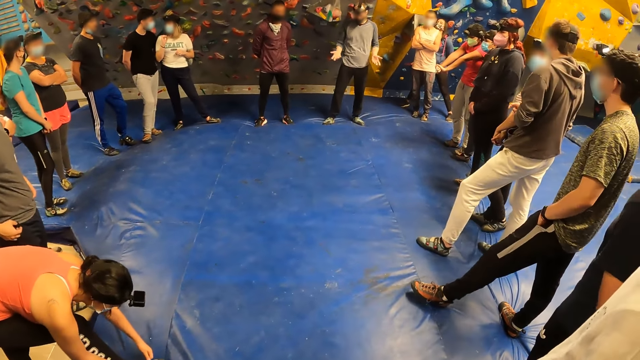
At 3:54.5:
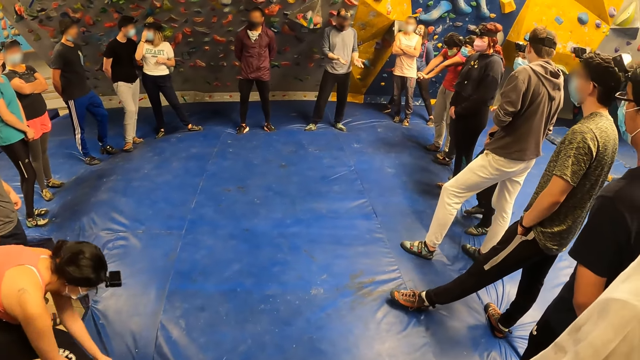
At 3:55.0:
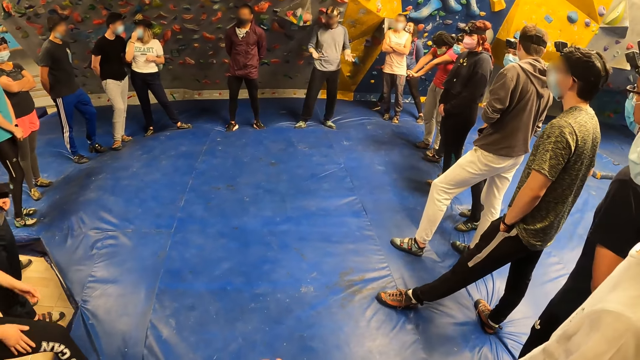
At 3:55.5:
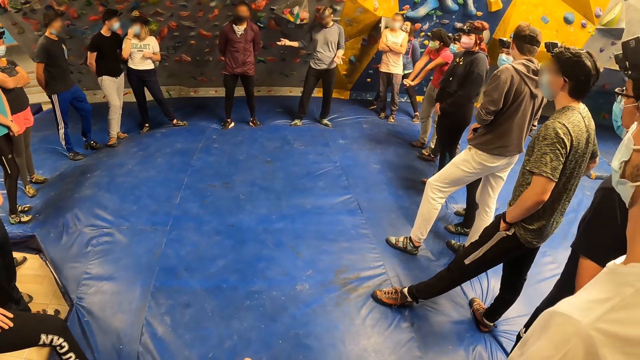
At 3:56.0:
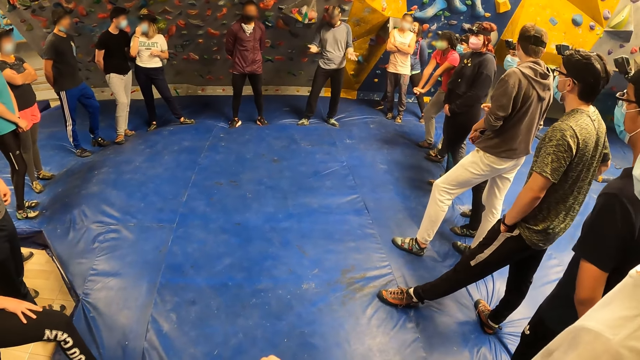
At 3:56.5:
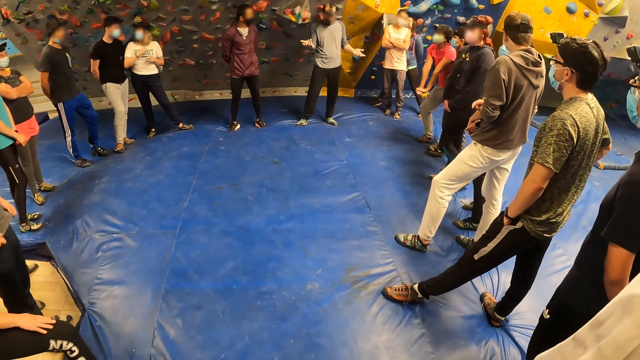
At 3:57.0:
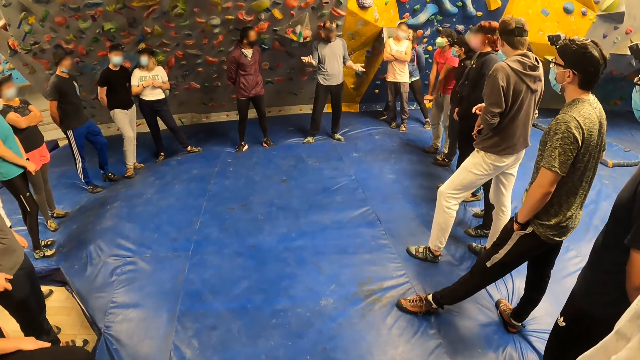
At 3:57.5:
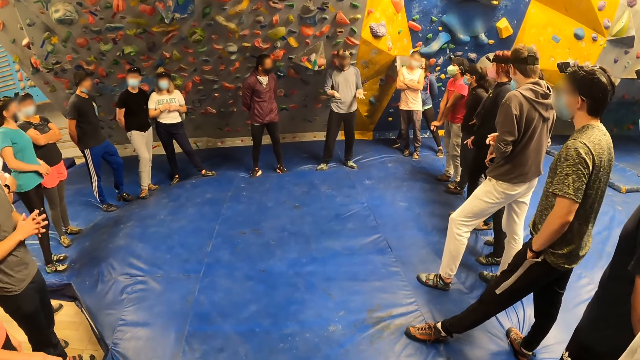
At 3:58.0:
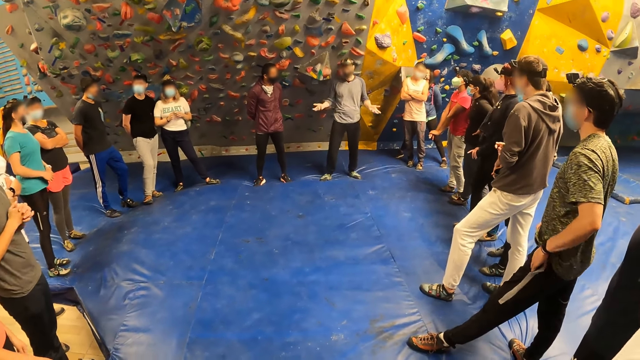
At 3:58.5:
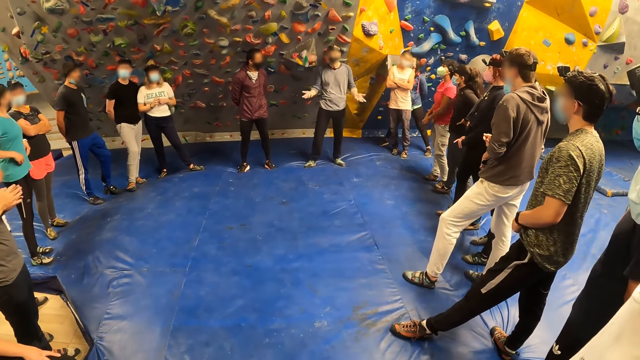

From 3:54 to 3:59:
A man talks to people.

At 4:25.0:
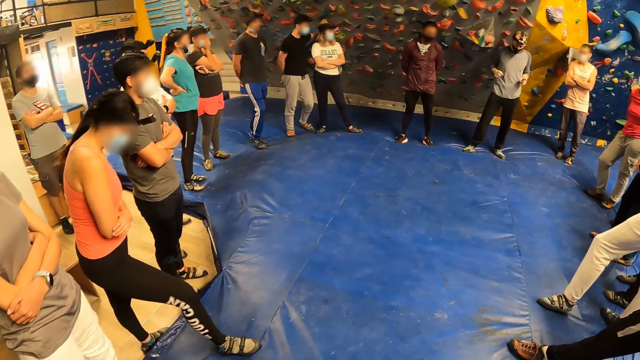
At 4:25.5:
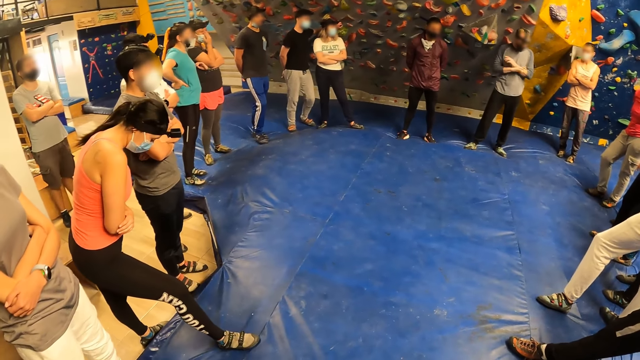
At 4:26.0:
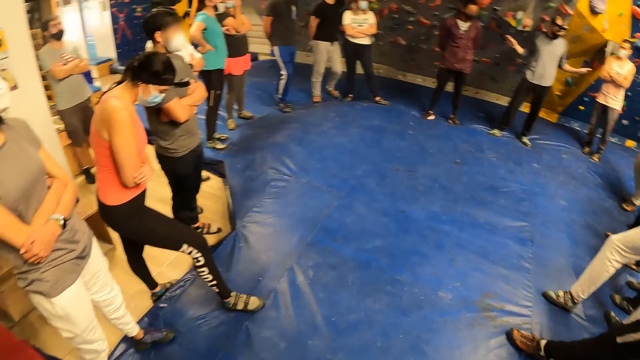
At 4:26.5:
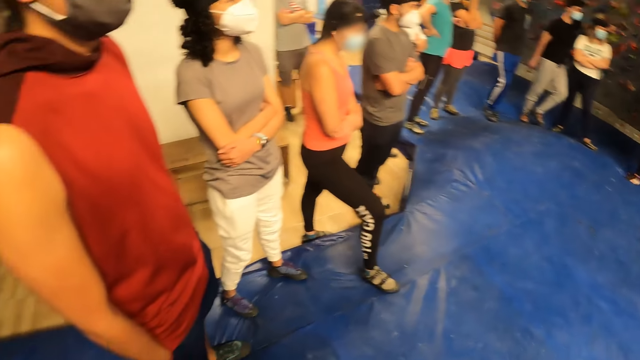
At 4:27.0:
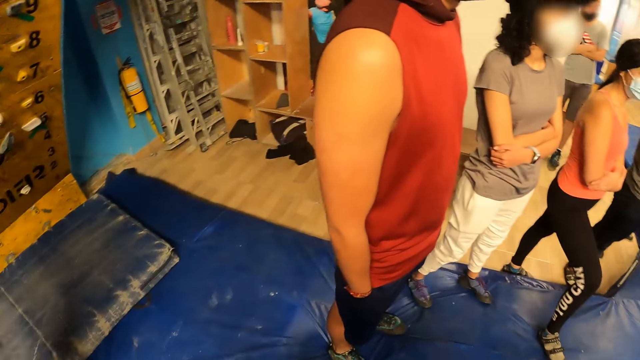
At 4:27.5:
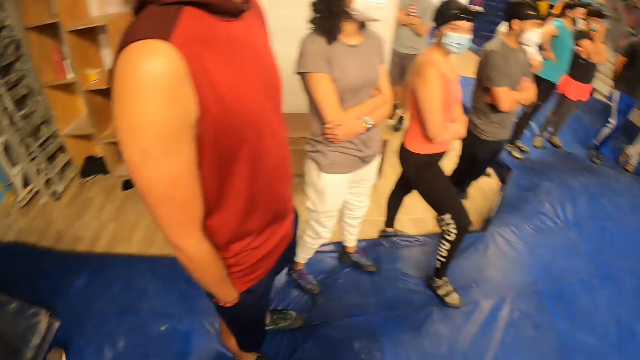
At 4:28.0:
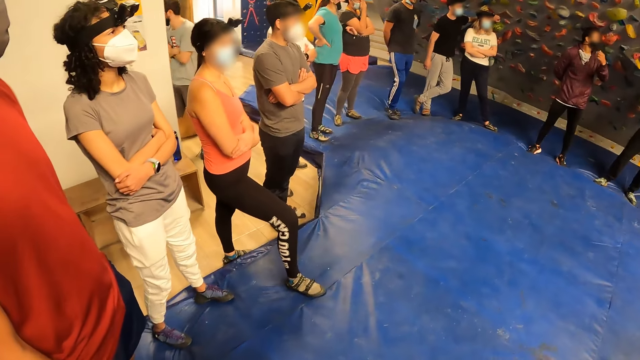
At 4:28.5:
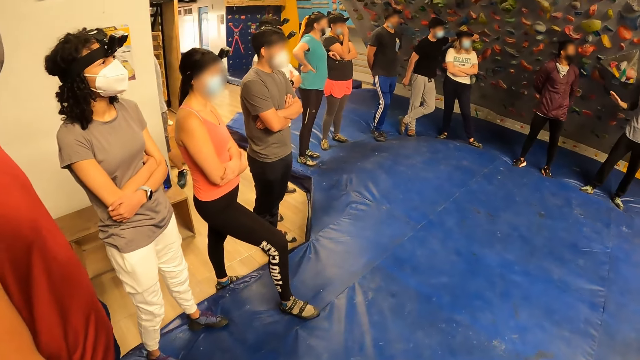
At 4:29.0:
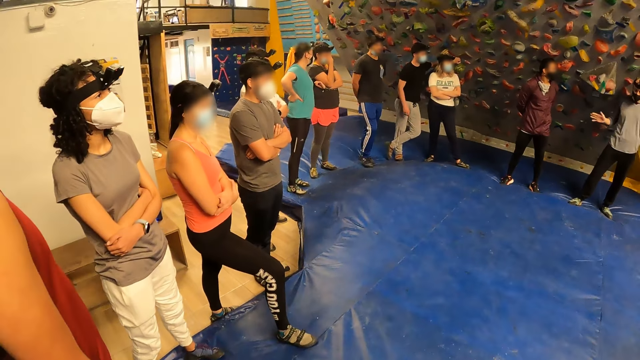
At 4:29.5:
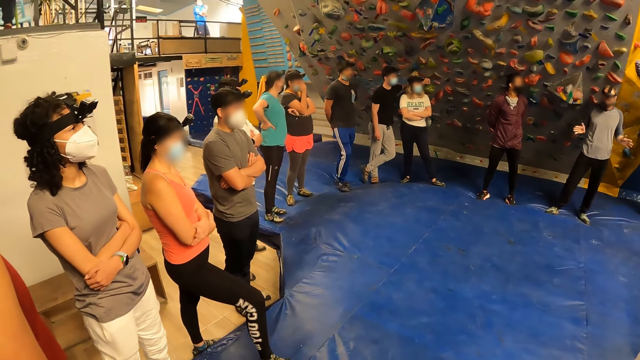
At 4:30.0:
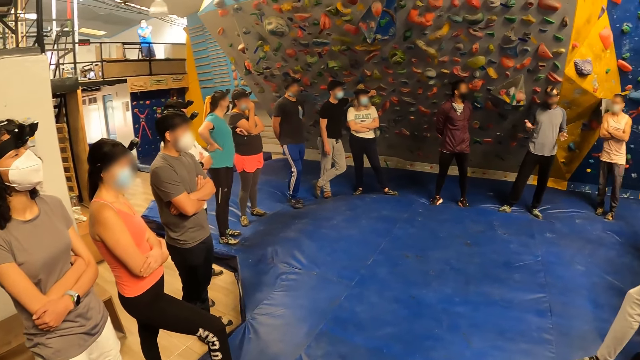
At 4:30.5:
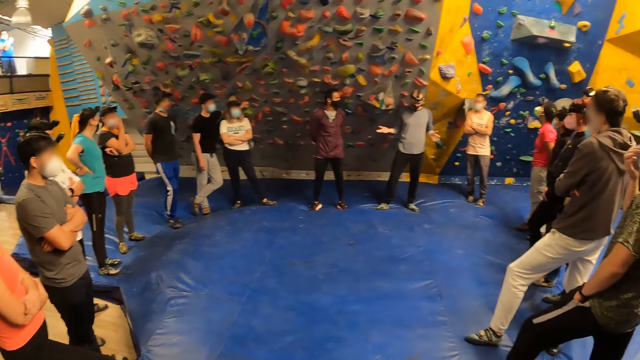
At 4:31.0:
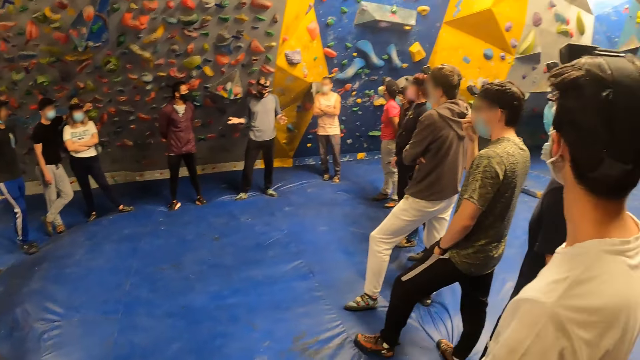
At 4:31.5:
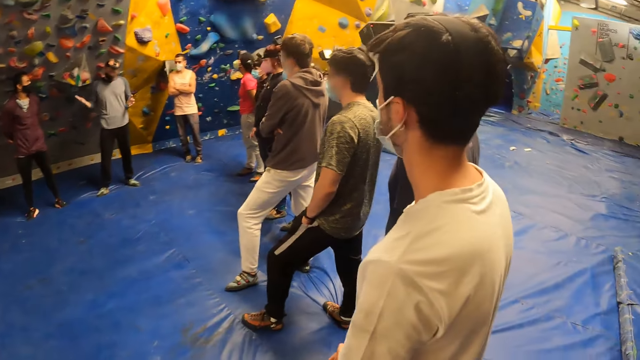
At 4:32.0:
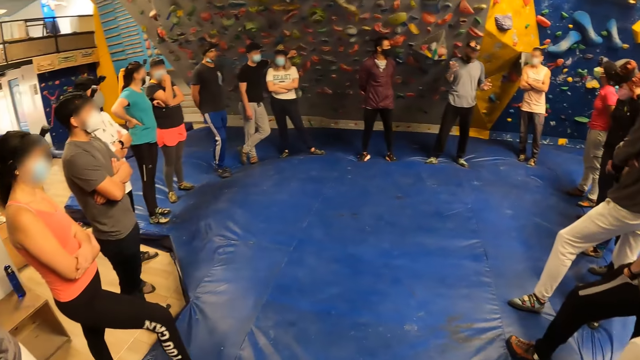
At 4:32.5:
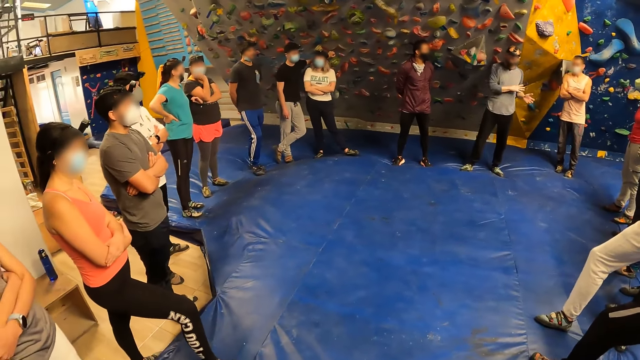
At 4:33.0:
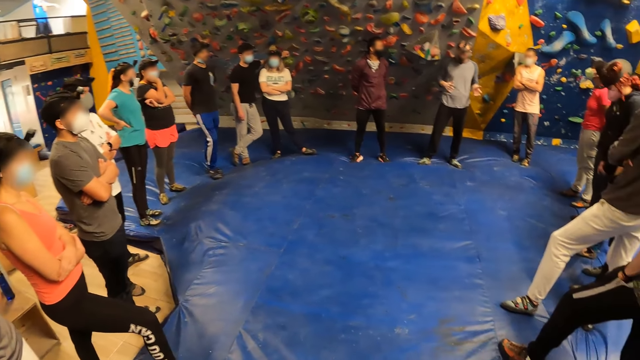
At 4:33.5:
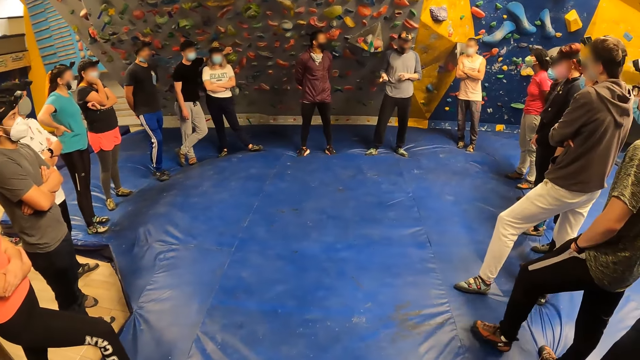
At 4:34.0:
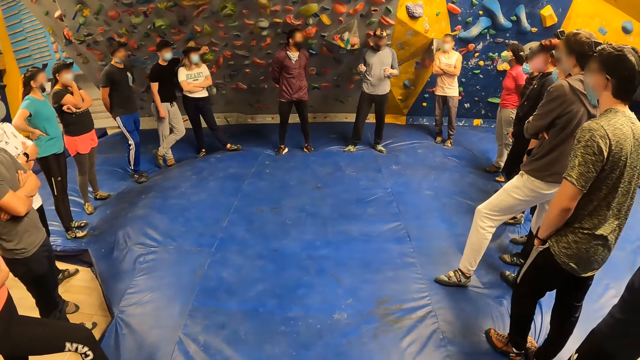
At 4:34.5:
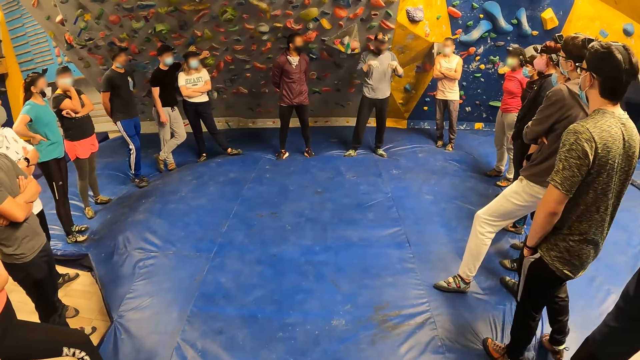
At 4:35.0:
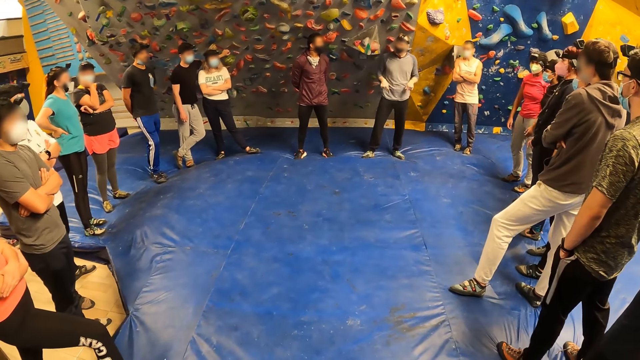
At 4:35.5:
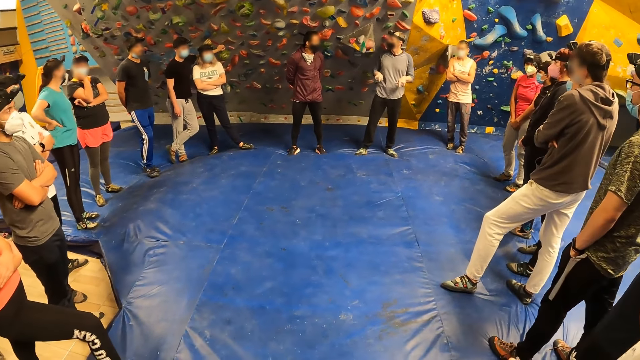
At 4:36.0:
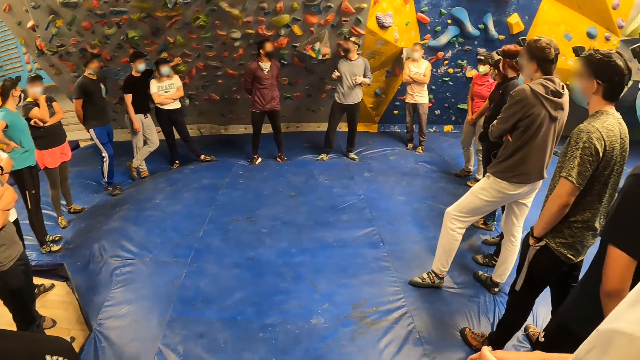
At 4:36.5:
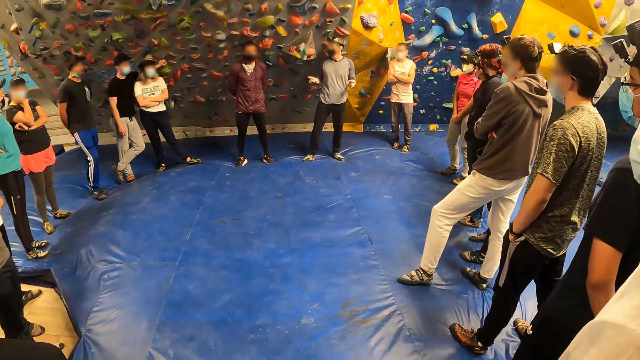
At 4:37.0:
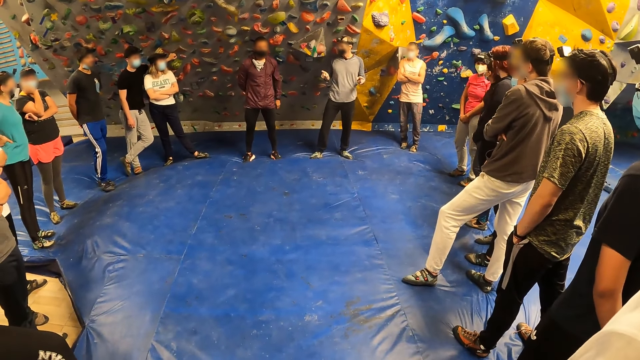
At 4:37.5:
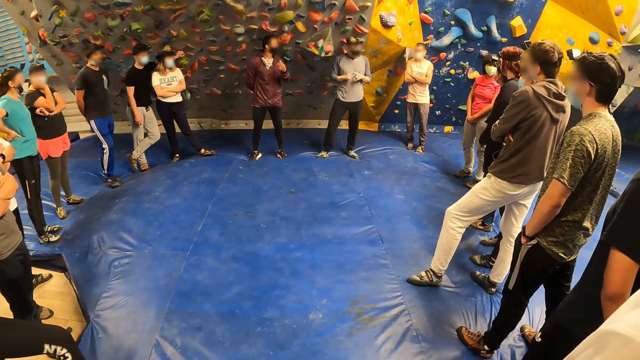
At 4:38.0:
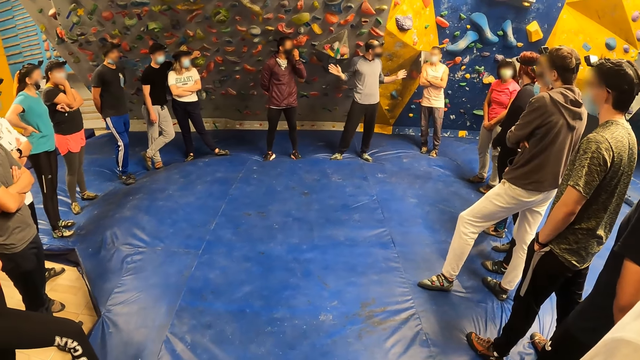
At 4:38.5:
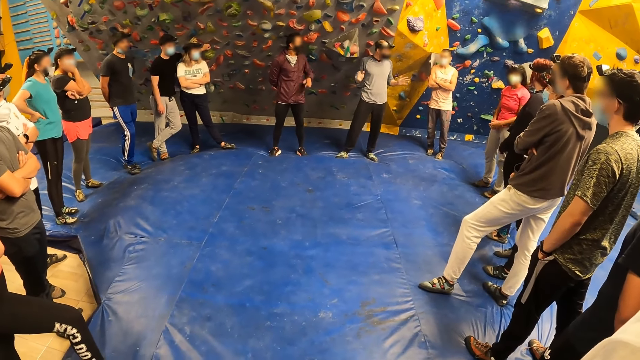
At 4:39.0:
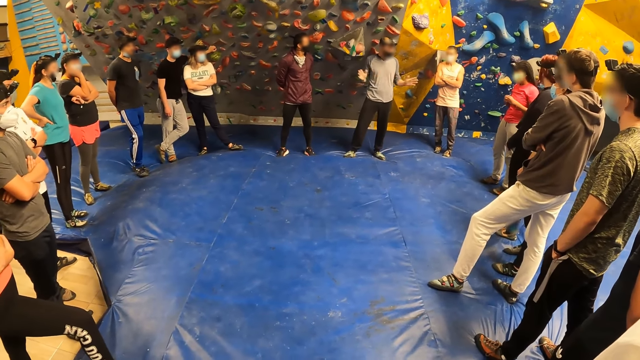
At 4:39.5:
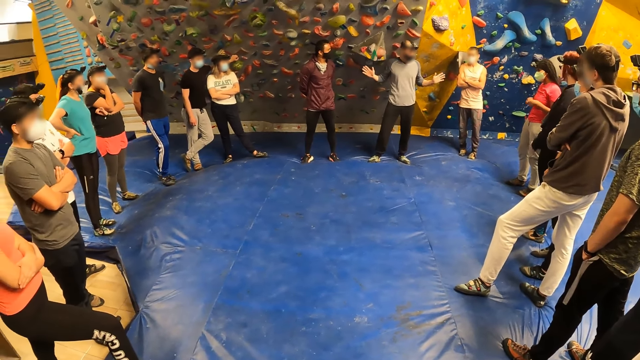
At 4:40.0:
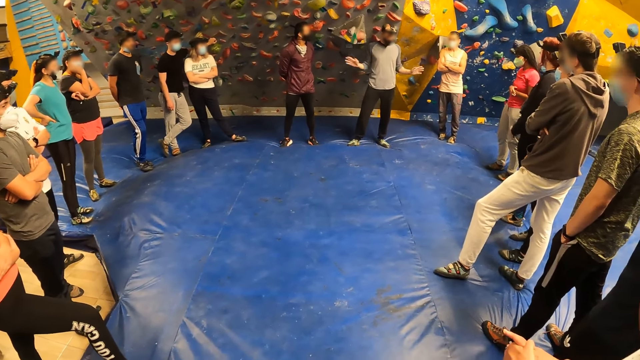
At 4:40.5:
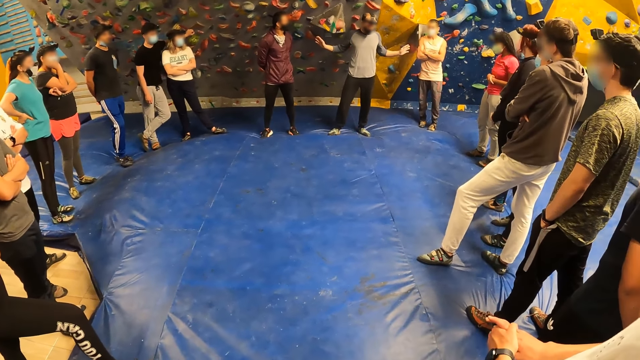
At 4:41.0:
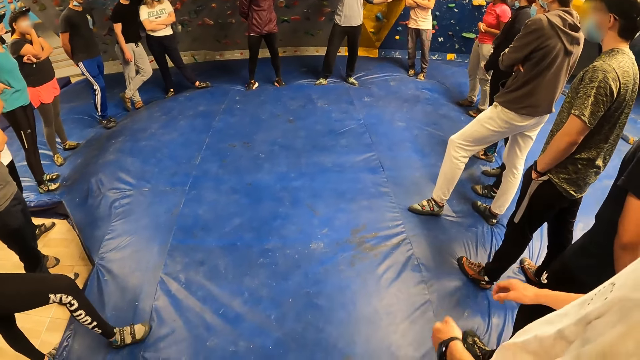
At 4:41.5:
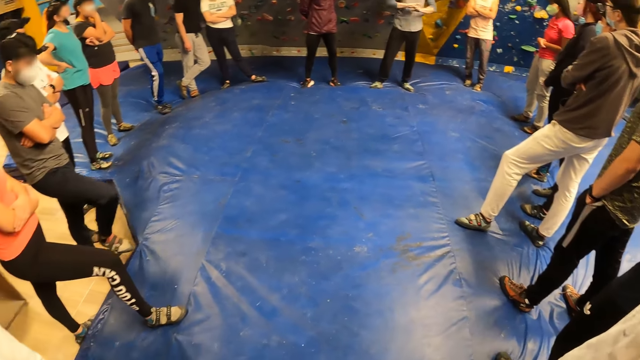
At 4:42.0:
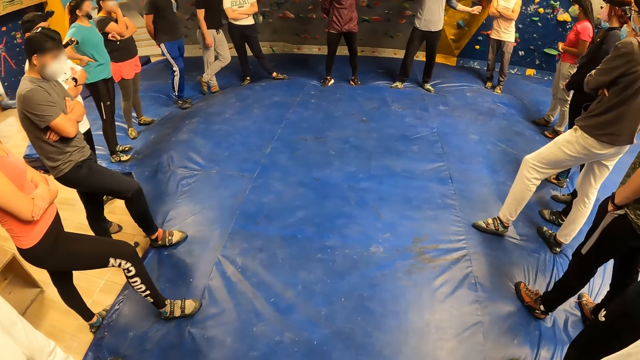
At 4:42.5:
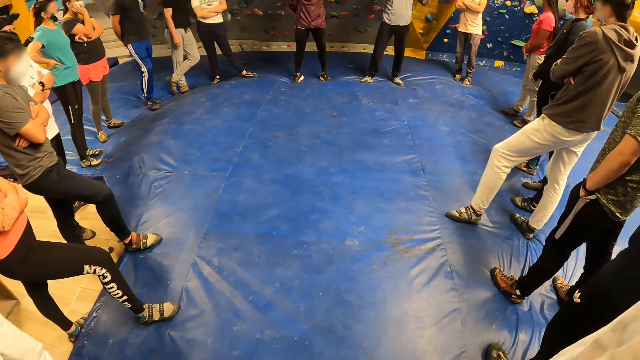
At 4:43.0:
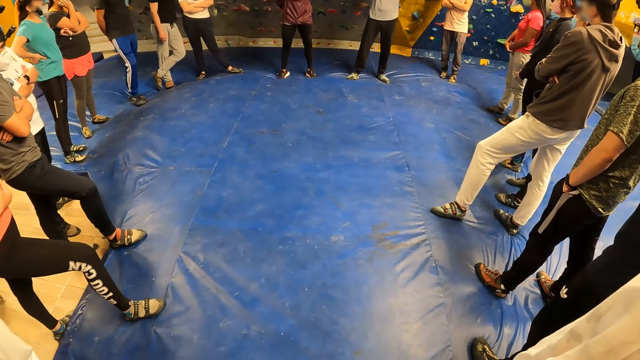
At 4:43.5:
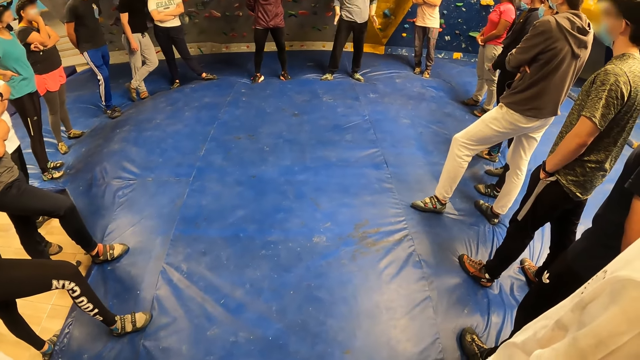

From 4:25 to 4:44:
The camera wearer moves around the room. A man talks to people.
